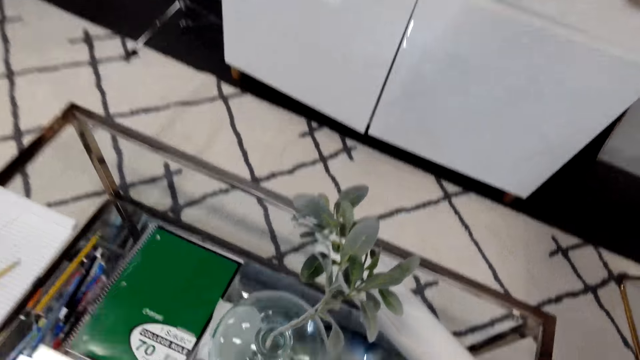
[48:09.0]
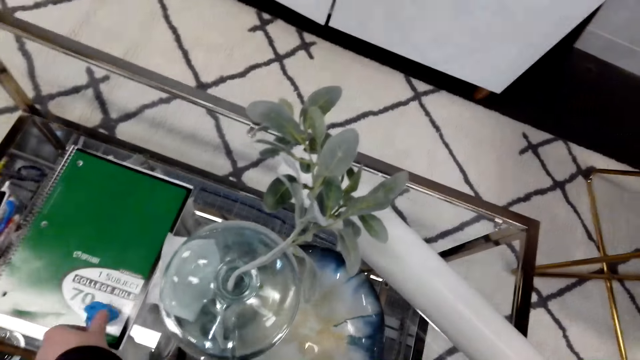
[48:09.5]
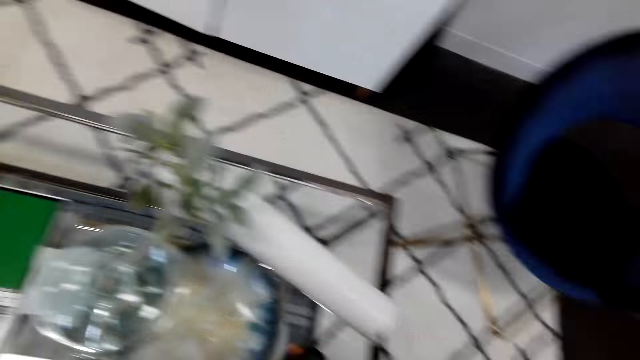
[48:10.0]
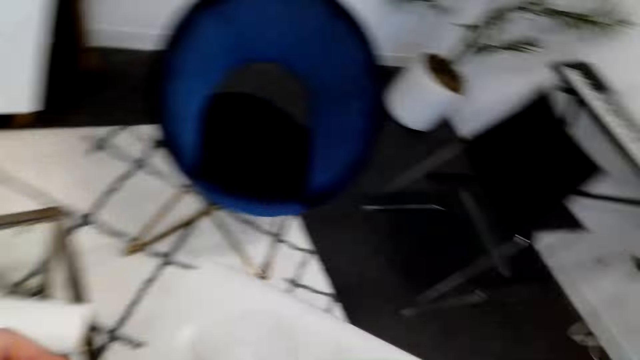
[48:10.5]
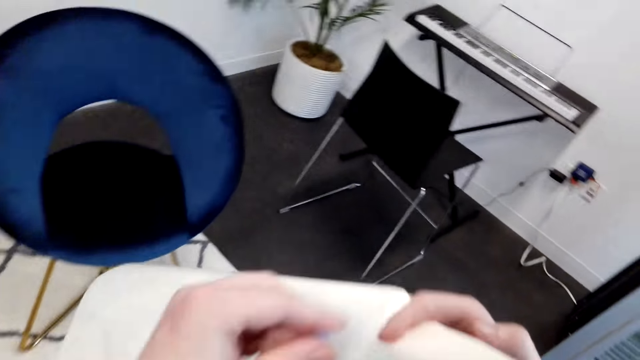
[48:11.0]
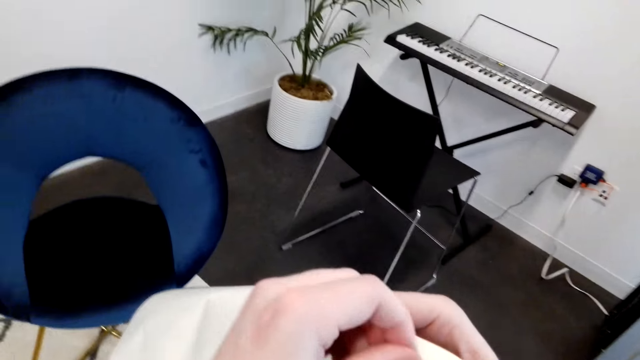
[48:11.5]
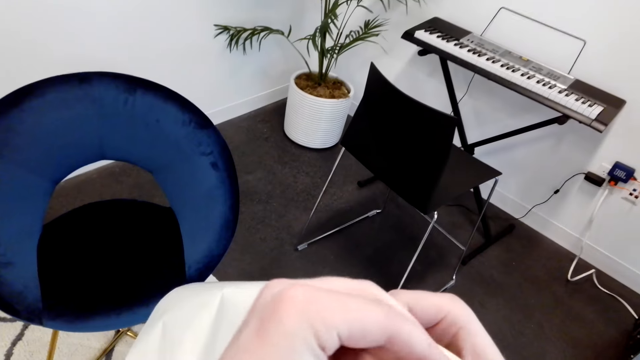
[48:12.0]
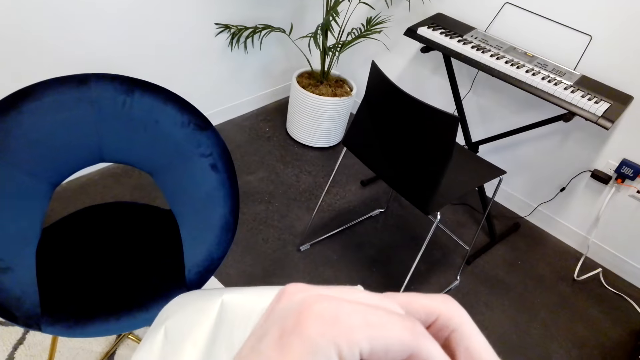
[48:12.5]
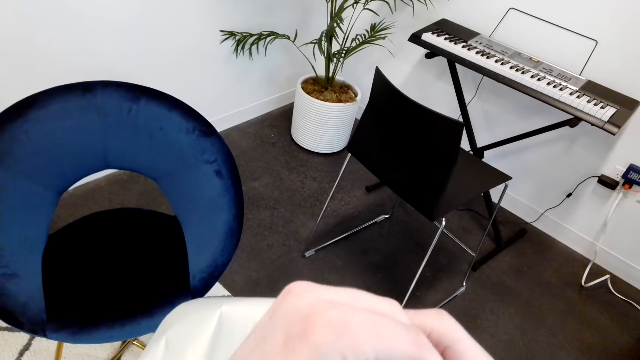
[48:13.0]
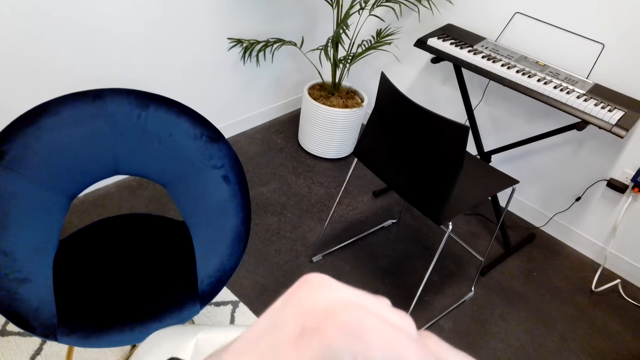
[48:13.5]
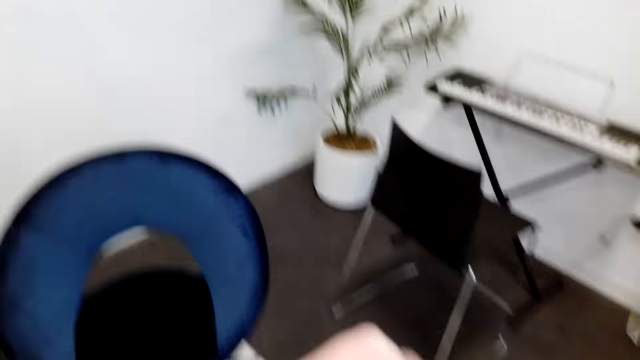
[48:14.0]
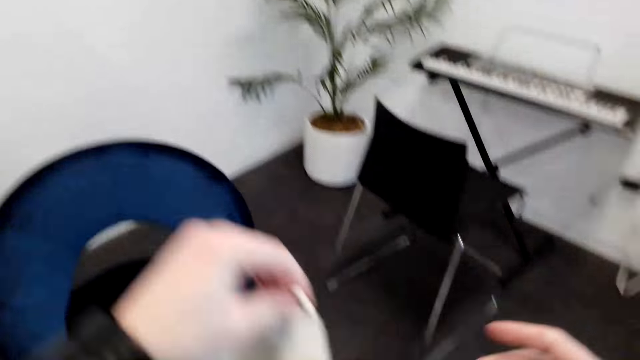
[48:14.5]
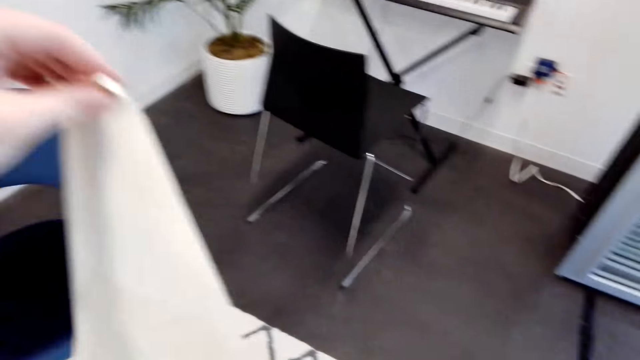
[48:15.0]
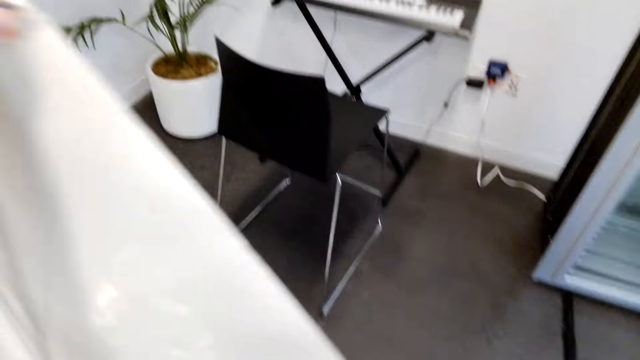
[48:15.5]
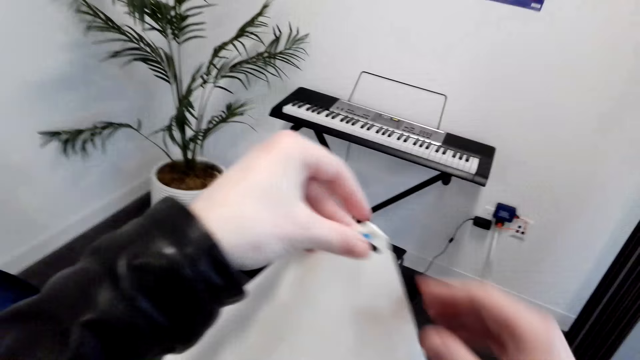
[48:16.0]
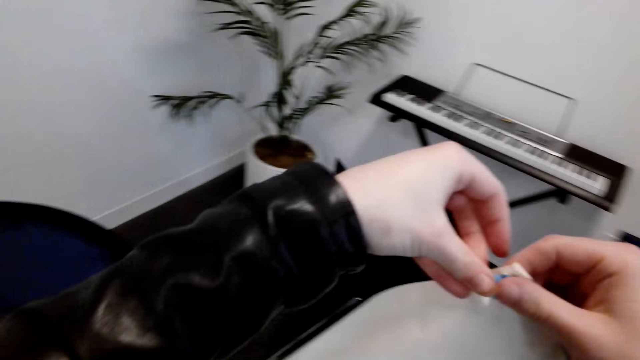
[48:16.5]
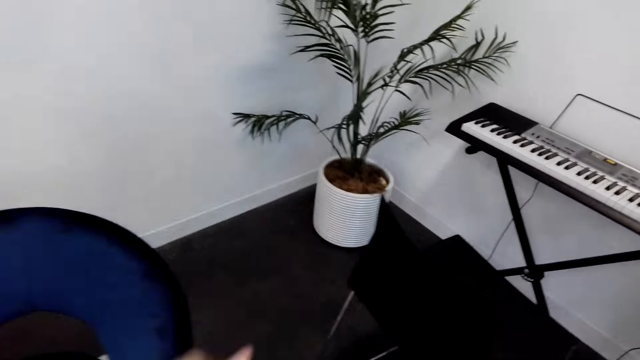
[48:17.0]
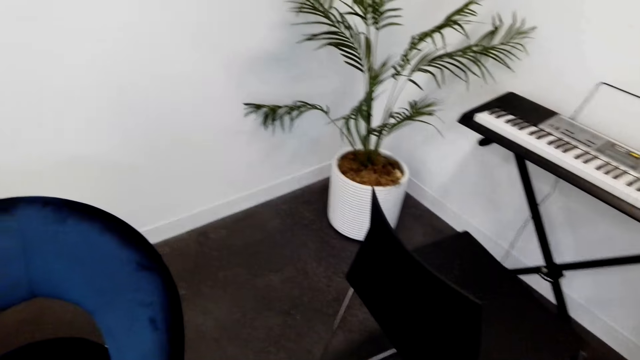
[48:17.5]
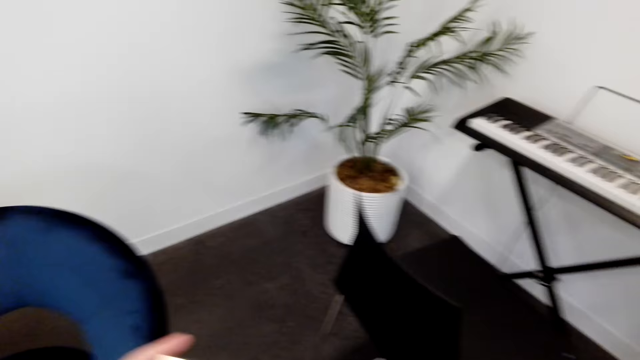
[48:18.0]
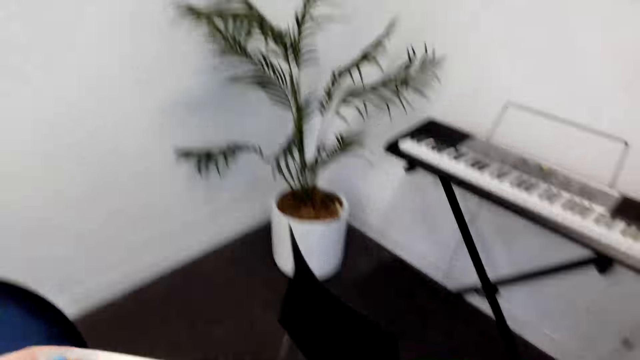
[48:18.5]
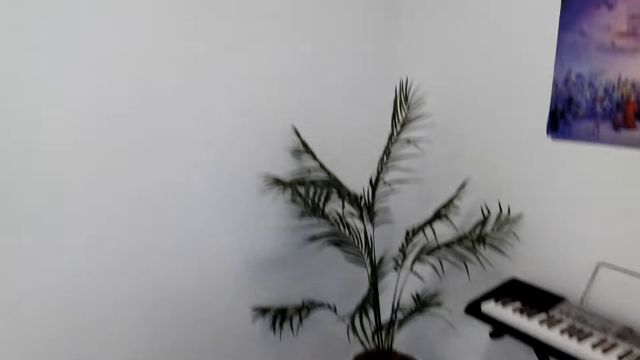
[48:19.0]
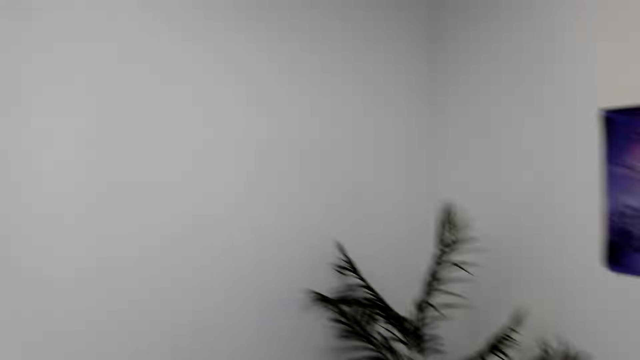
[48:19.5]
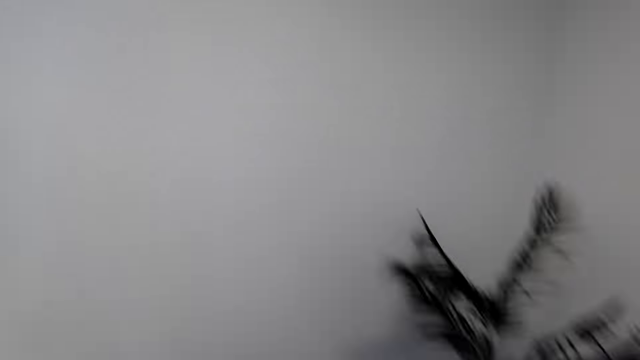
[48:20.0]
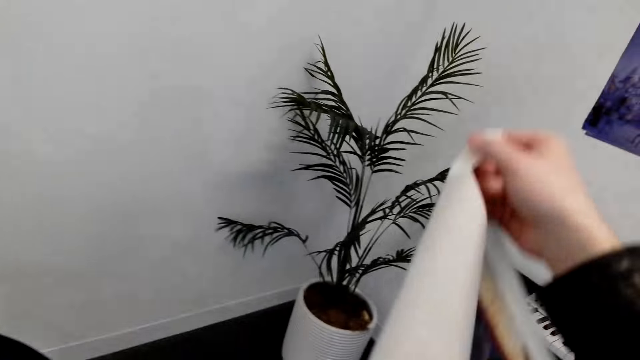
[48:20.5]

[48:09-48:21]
The camera wearer puts the pin on the table. They walk across the room. They hold a picture. They put the glue on the paper. They look around. They turn around and walk across the room towards the wall.

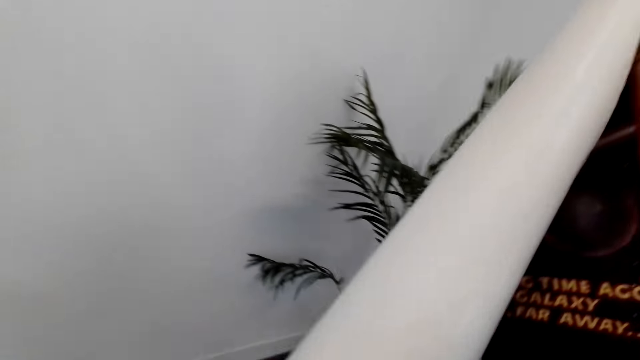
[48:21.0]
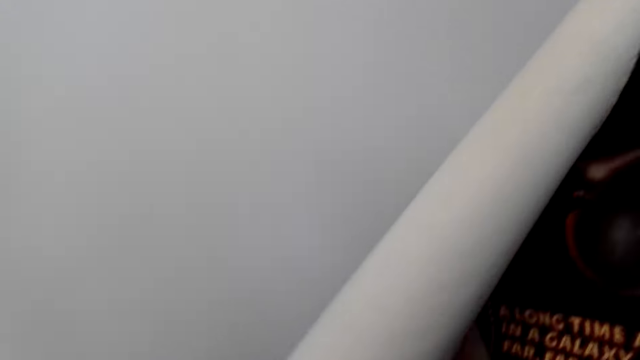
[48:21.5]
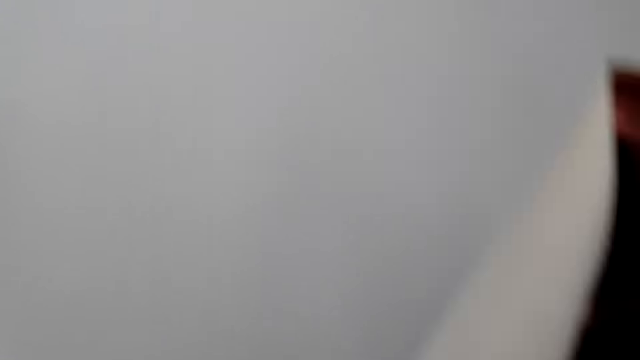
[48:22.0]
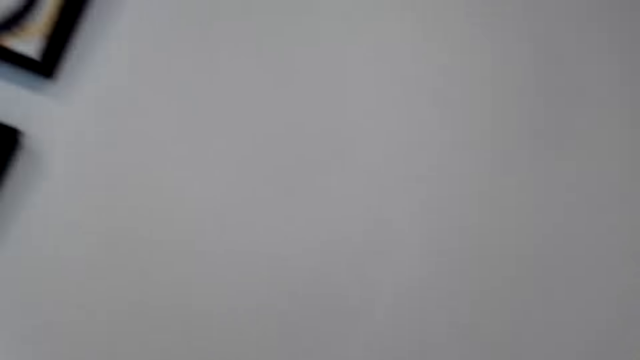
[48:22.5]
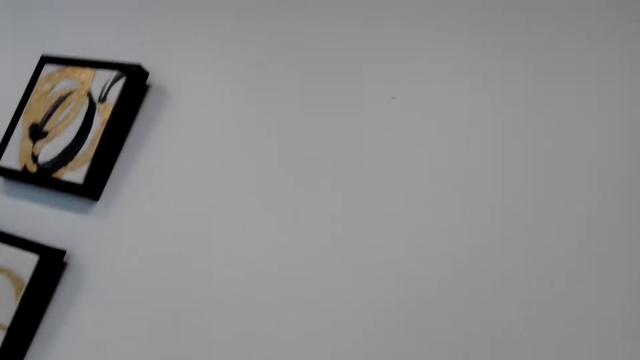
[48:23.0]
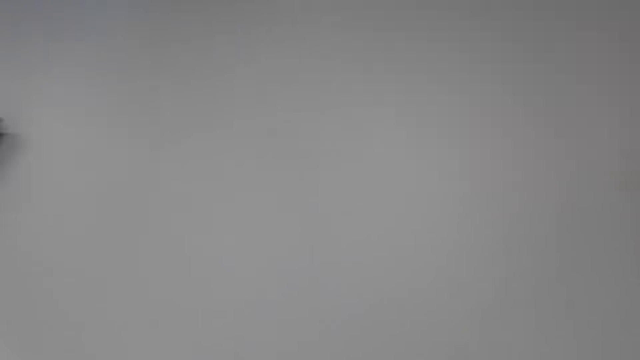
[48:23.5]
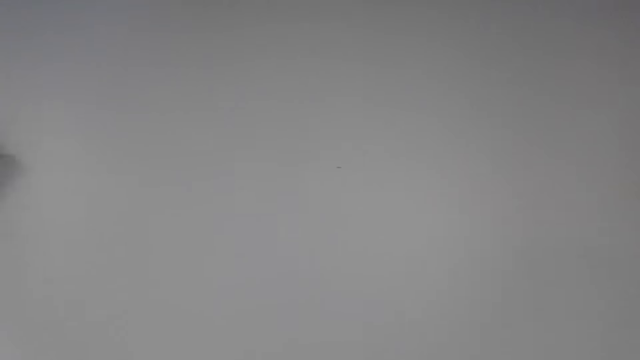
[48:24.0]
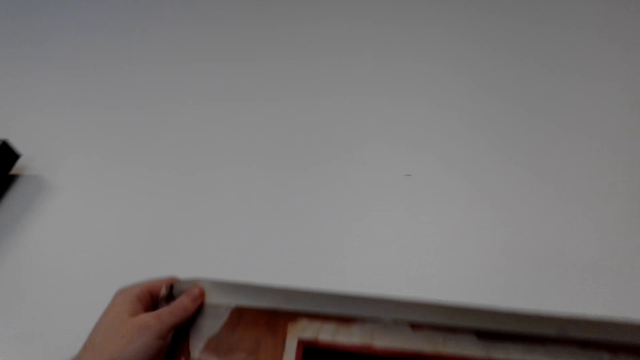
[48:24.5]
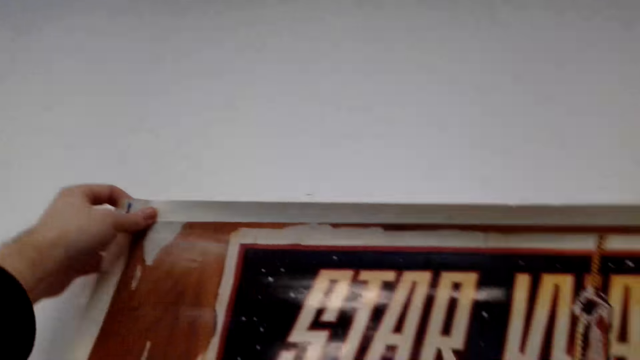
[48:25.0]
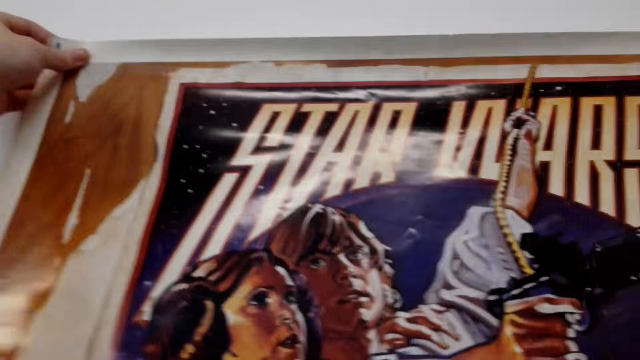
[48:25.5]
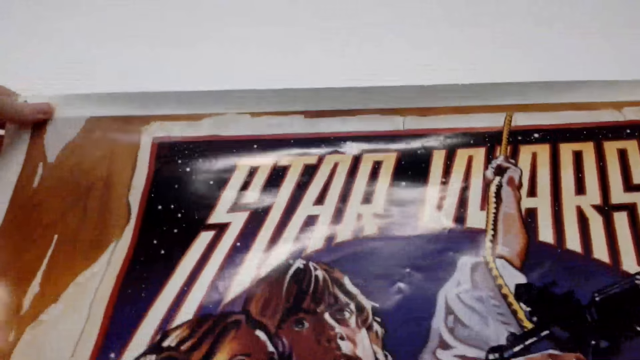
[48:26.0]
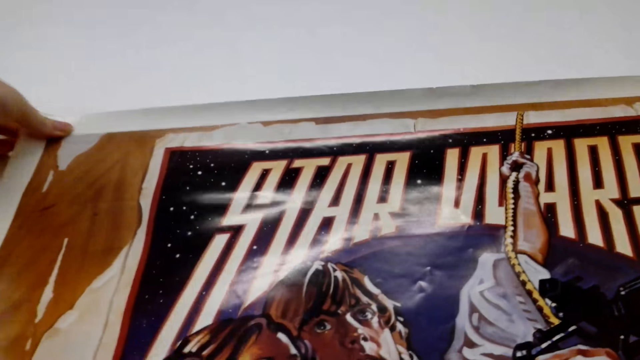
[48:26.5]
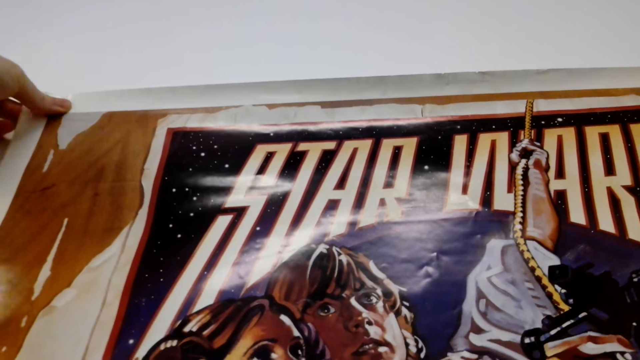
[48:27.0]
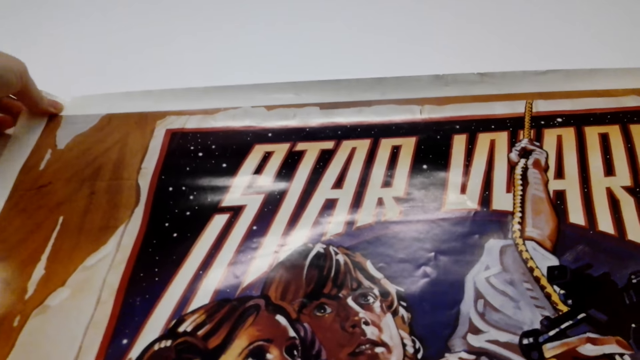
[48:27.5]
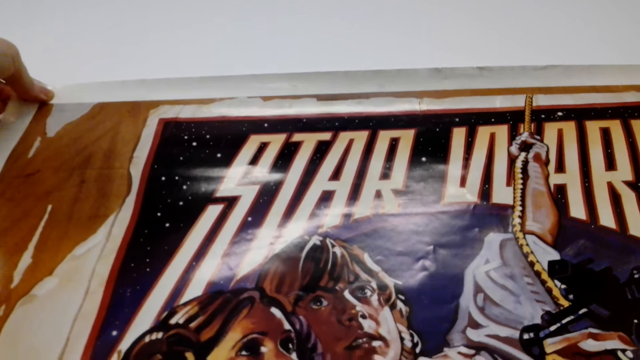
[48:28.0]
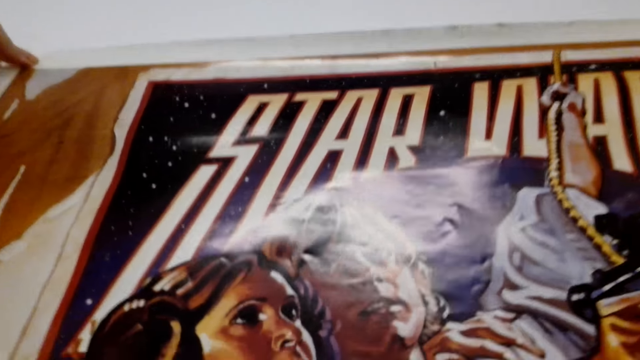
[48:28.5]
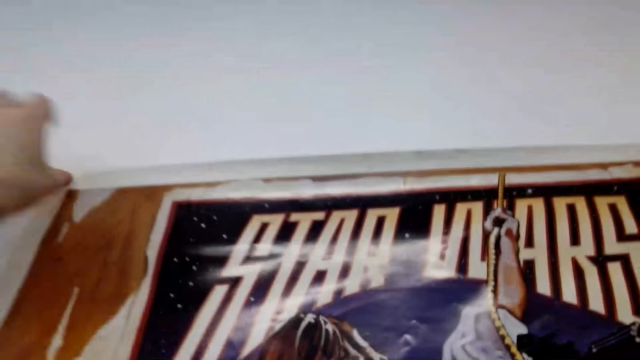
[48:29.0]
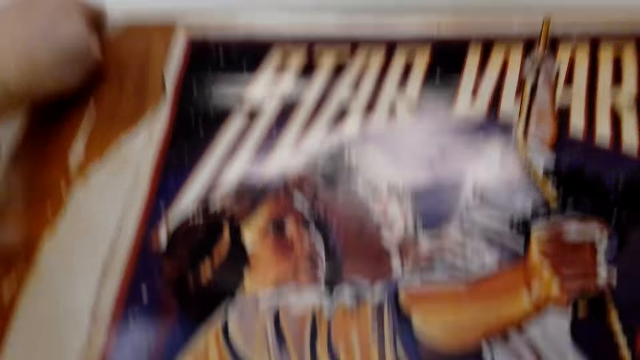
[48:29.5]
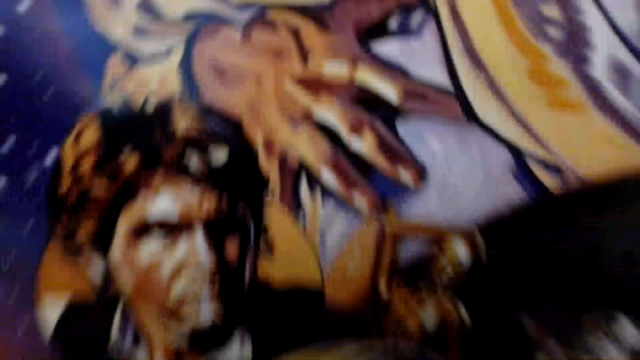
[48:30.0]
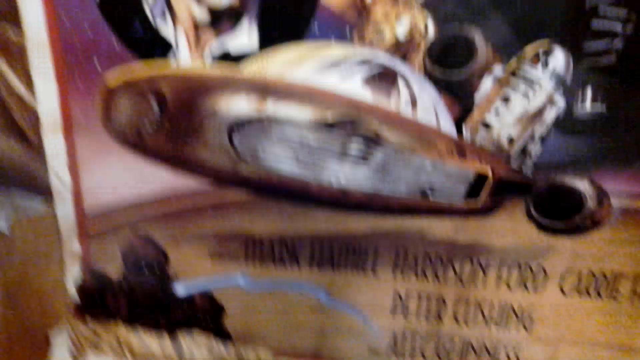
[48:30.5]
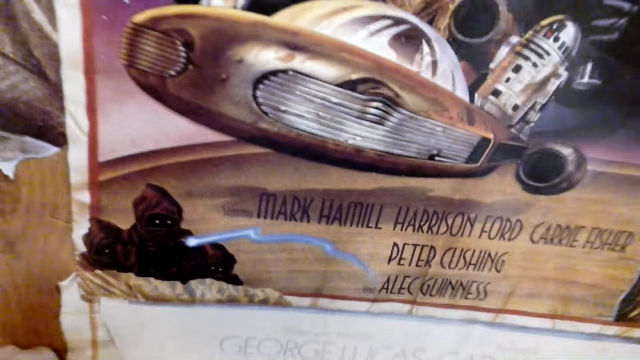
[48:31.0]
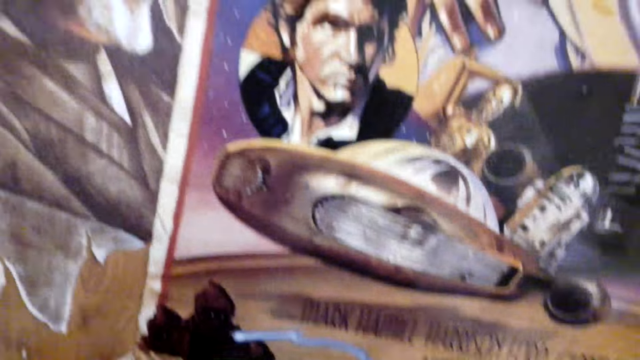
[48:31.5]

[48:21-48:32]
The camera wearer lifts the picture. They turn around and walk across the room. They put the picture on the wall.
